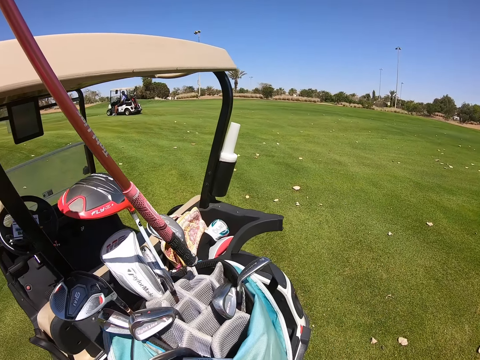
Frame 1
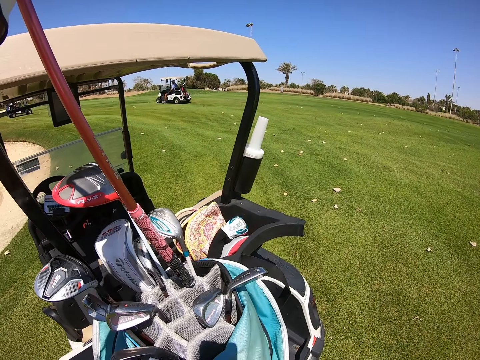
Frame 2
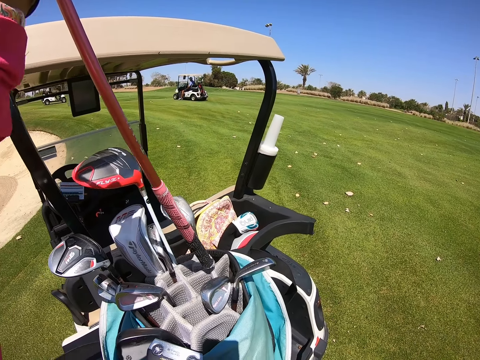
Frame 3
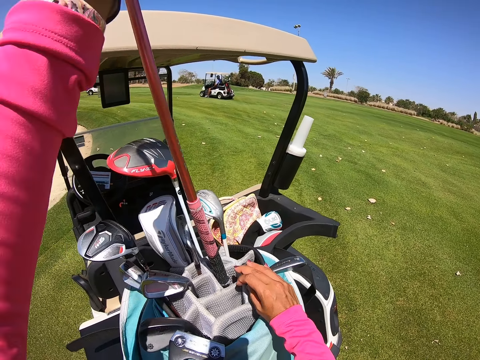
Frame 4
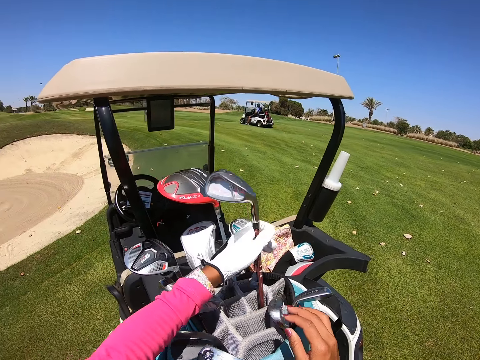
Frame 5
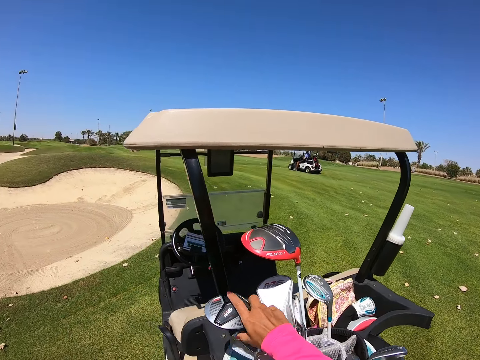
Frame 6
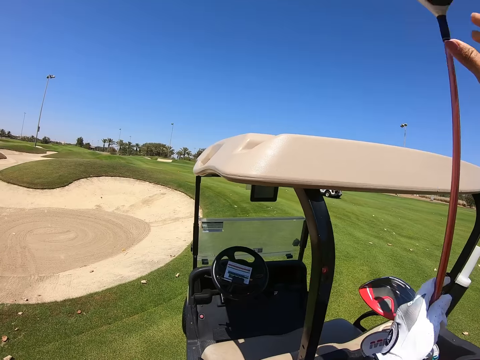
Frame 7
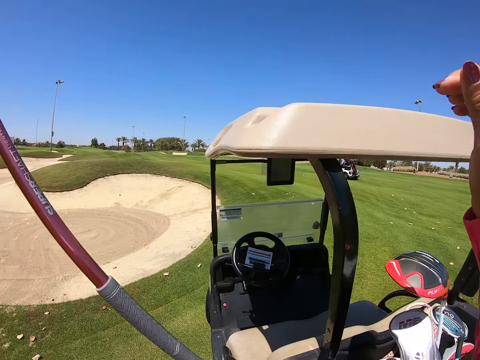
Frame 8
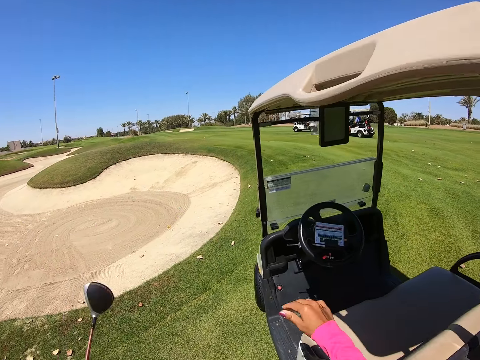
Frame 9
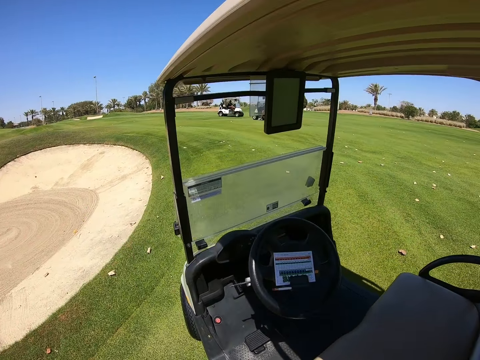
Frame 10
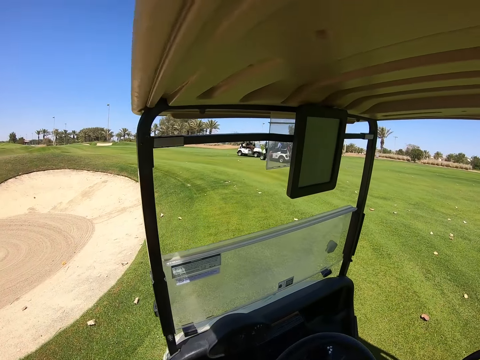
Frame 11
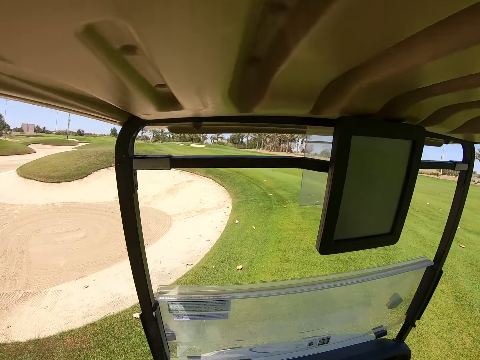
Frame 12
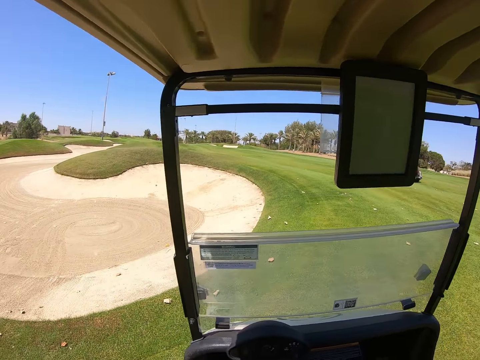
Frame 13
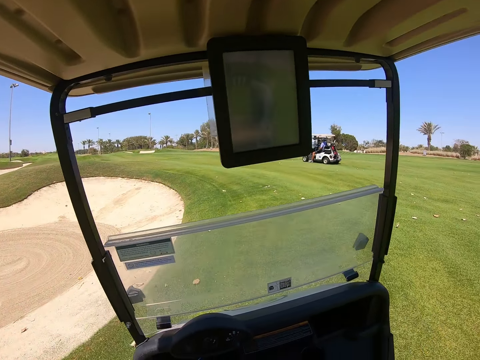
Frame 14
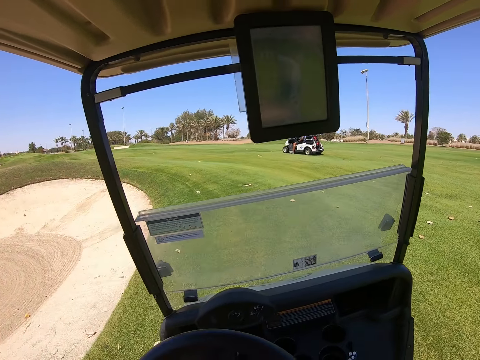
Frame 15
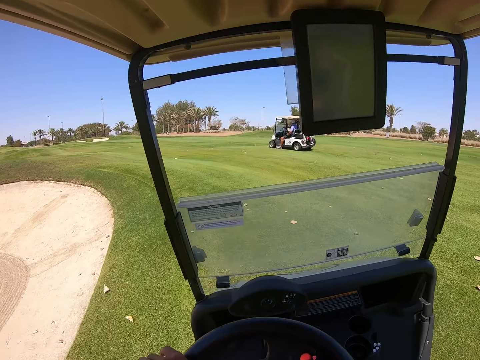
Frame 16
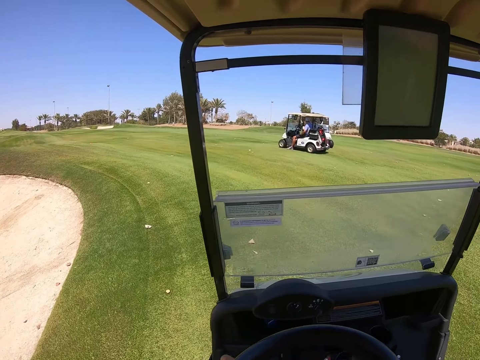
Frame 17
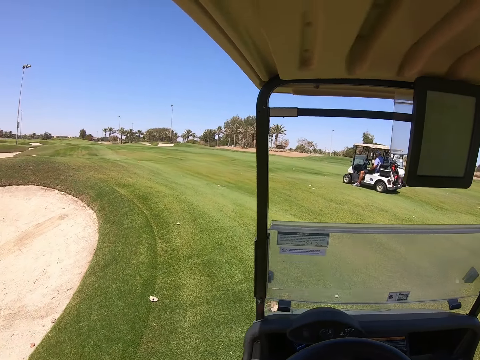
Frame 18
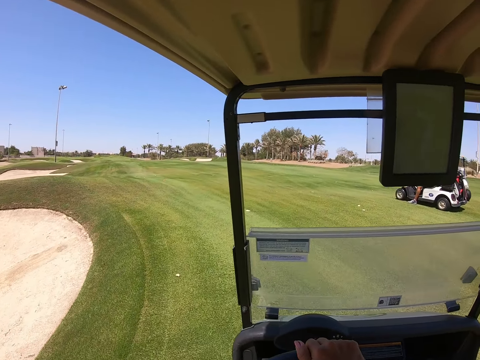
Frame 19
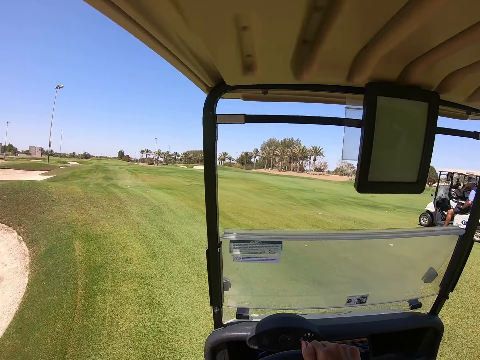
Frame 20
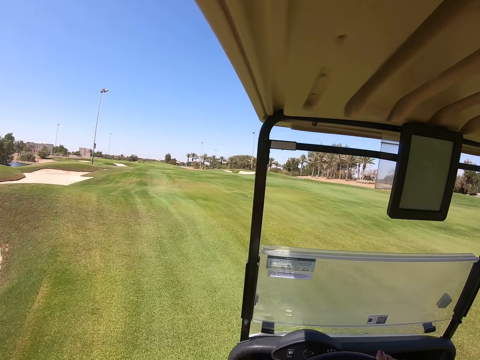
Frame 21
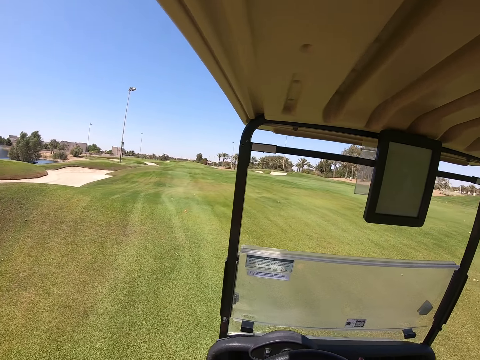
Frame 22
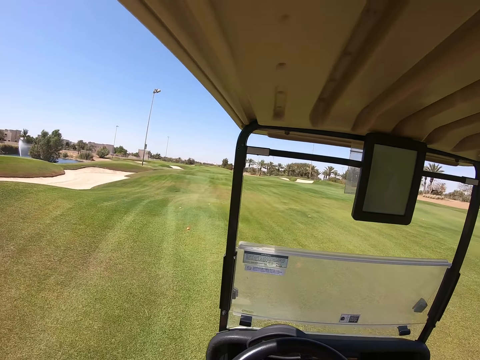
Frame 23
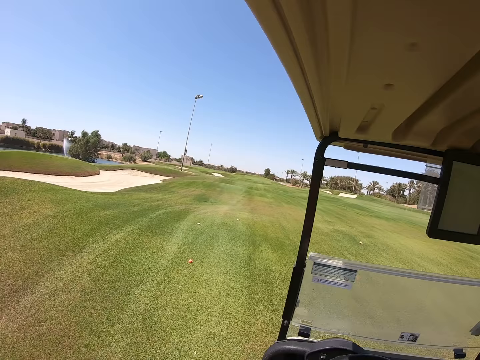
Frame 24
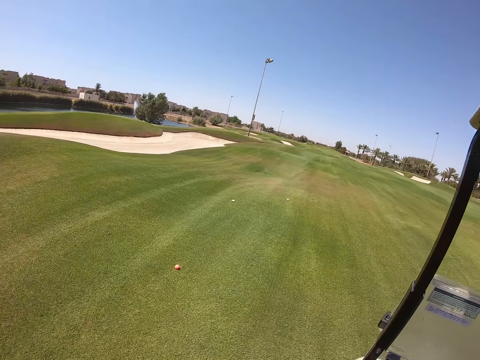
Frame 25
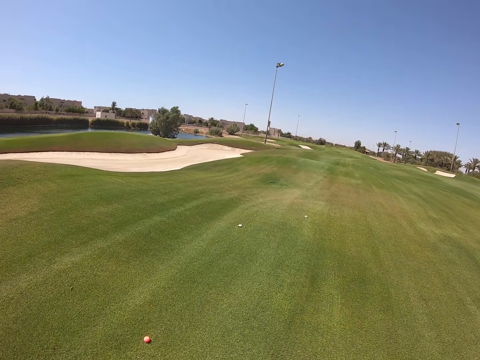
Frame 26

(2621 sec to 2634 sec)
The camera wearer puts the golf club in the golf cart bag. They pick up a golf club. They drive the golf cart in the golf course.

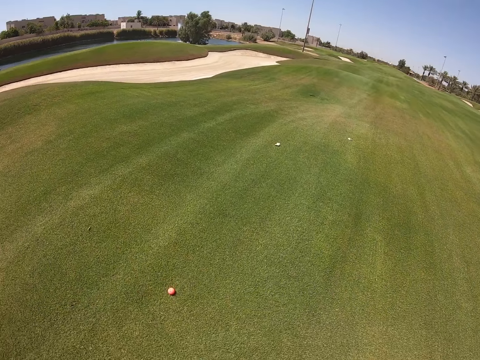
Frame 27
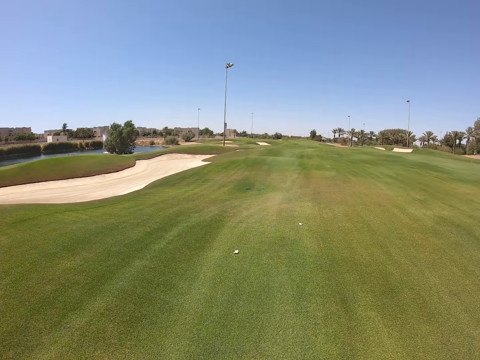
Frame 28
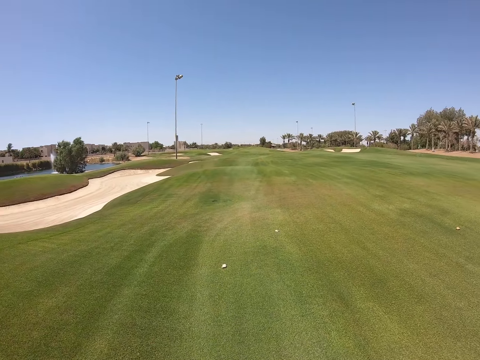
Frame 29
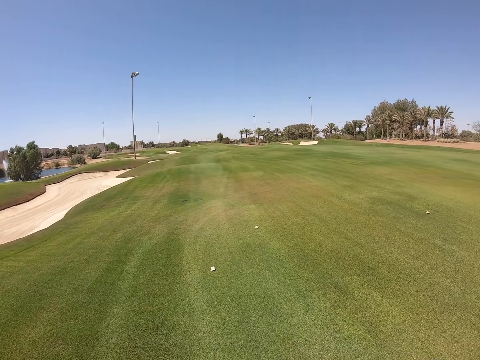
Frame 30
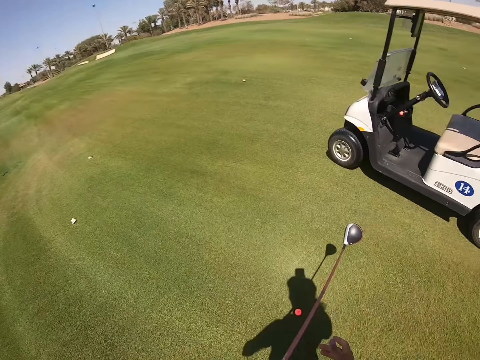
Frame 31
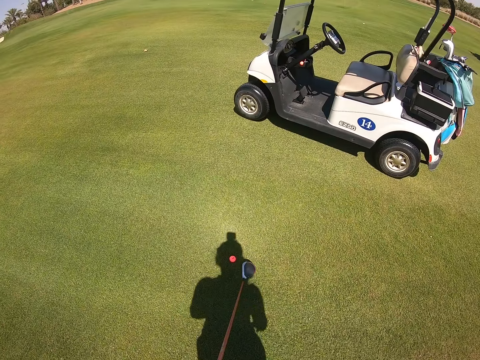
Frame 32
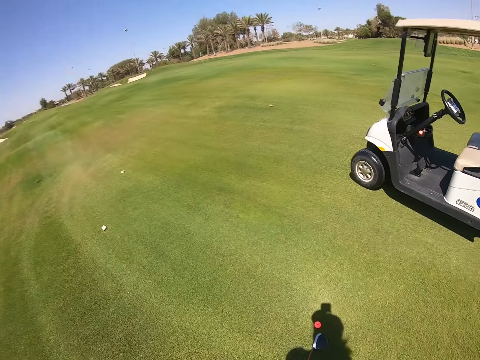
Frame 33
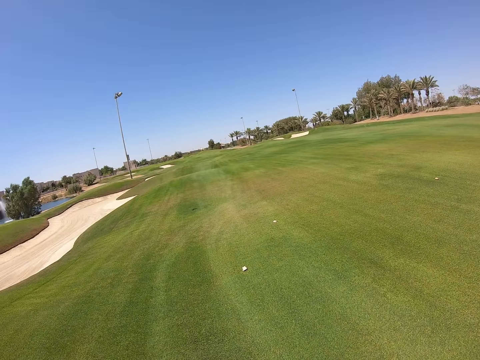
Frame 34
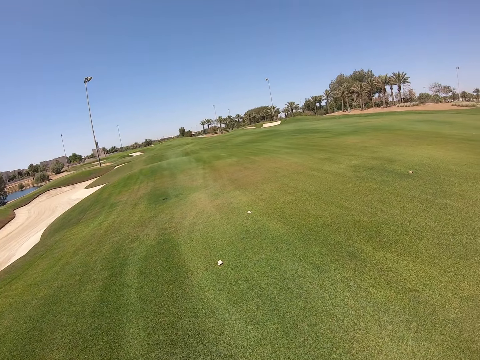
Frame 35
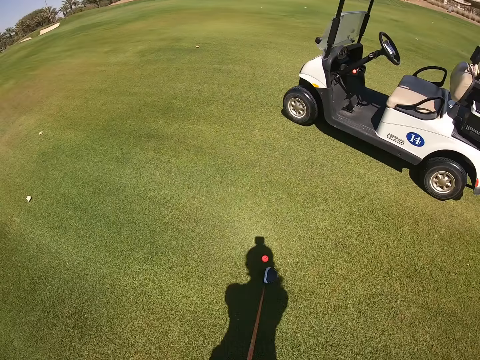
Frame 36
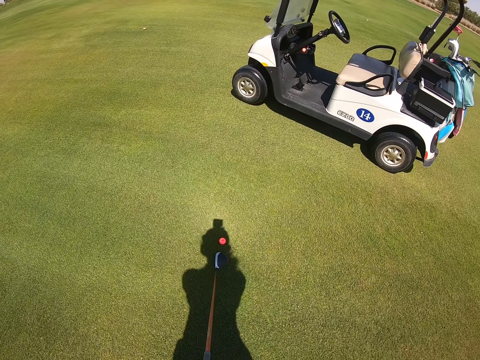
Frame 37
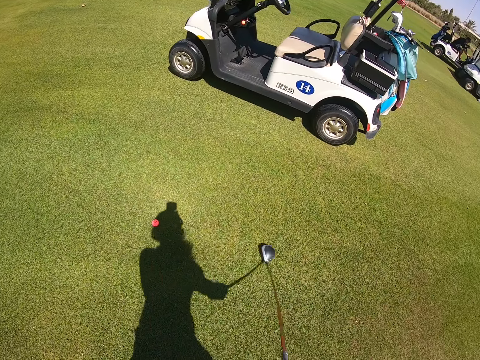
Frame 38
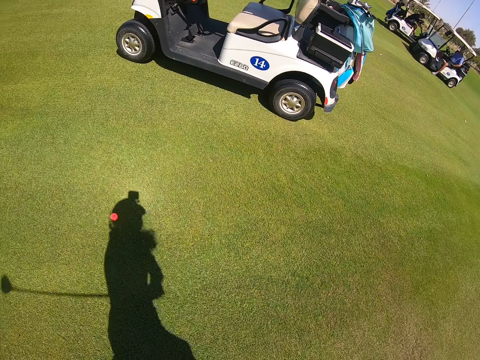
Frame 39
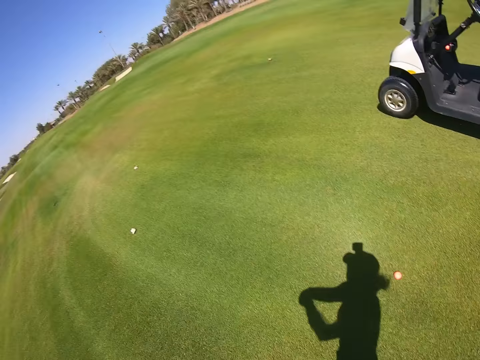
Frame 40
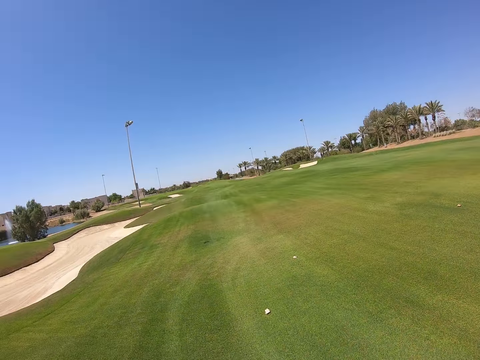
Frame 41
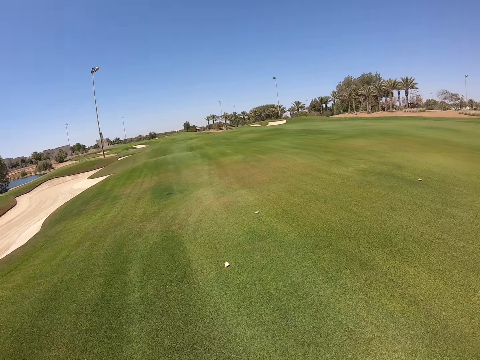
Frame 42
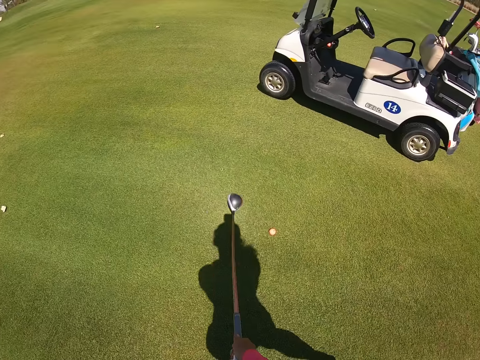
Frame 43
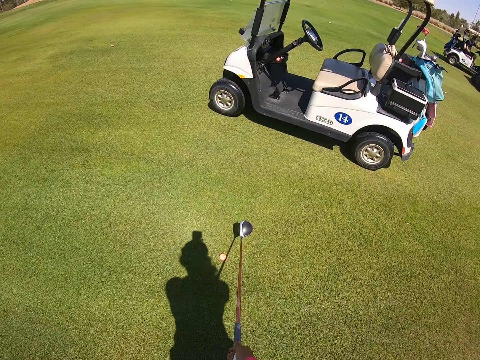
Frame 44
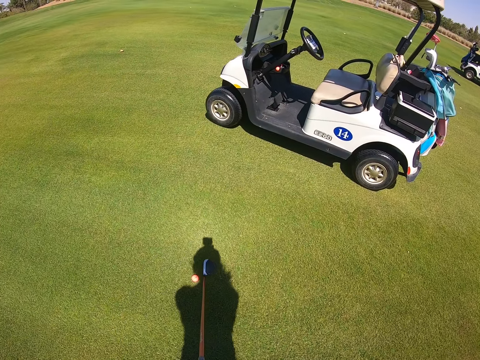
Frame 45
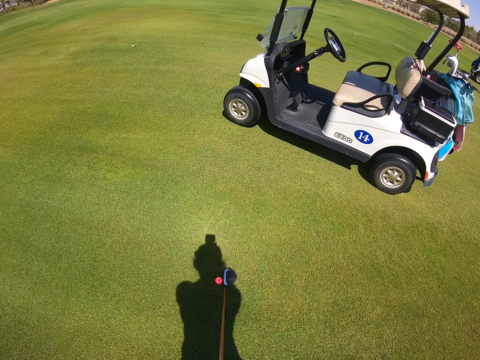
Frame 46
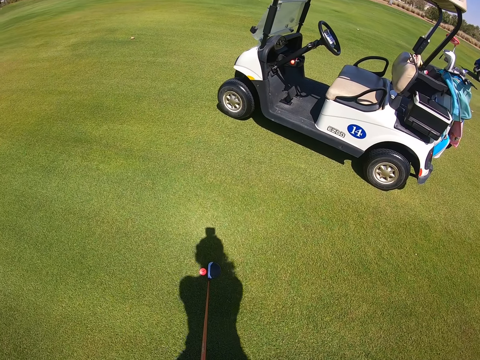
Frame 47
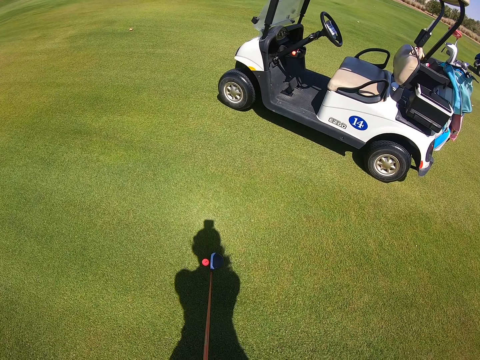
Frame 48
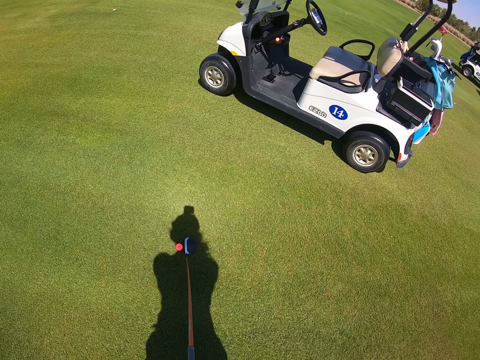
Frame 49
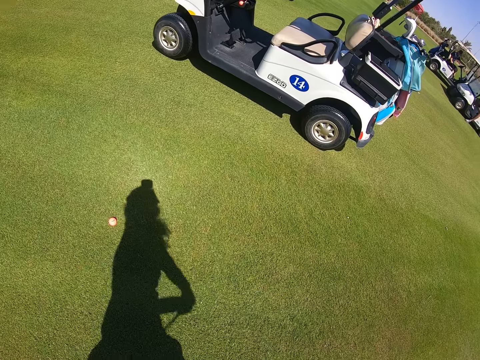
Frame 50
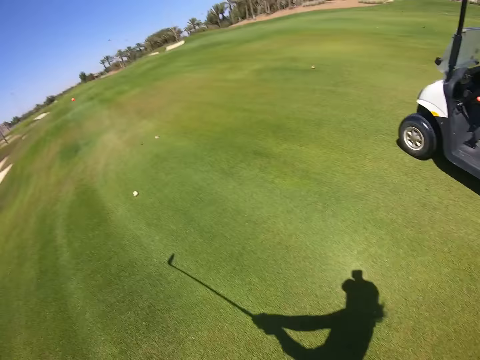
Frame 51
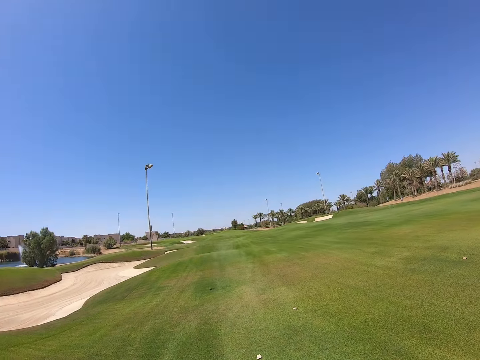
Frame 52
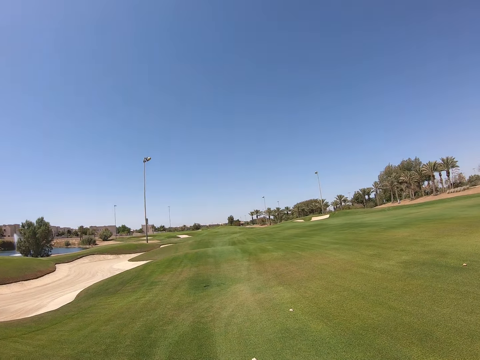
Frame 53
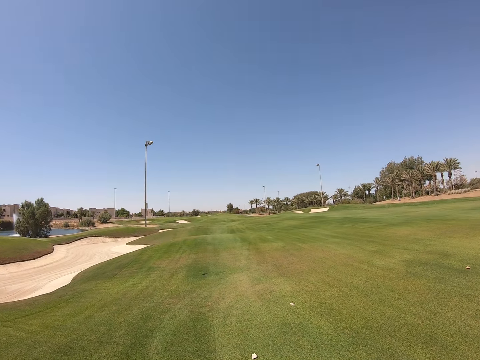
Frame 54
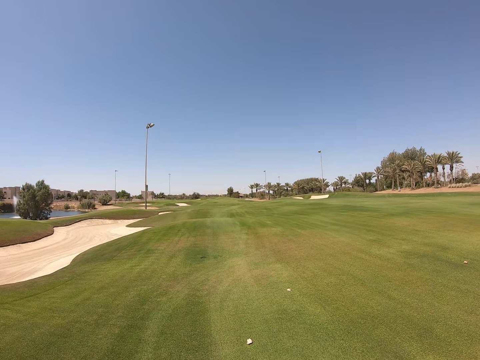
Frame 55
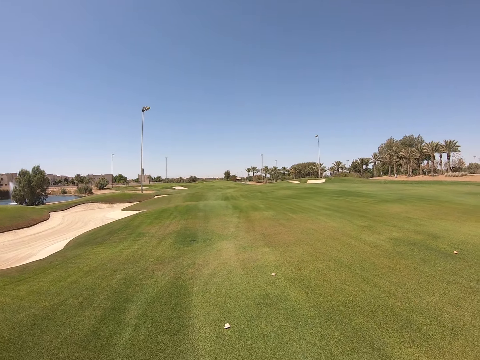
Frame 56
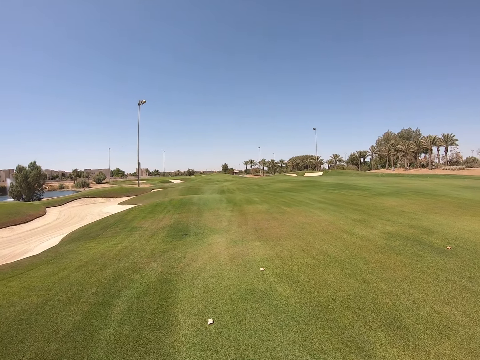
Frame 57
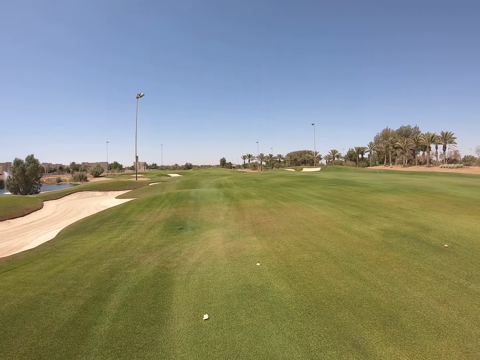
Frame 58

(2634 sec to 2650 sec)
The camera wearer looks around. They swing the golf club and play golf. They play golf.
